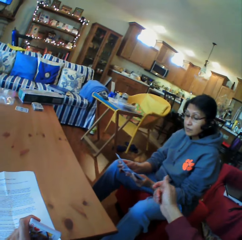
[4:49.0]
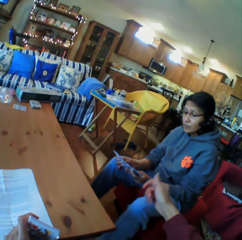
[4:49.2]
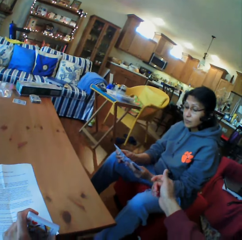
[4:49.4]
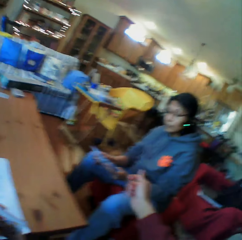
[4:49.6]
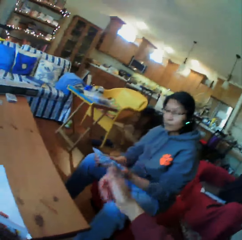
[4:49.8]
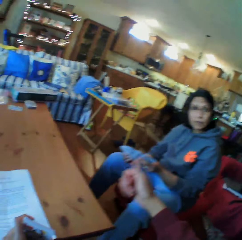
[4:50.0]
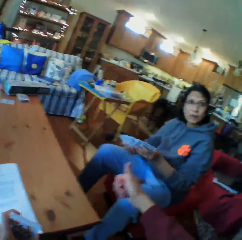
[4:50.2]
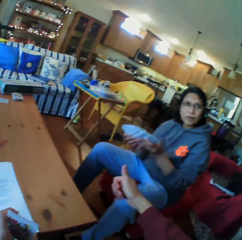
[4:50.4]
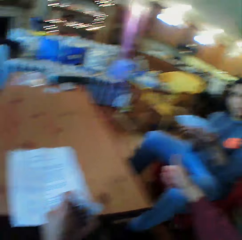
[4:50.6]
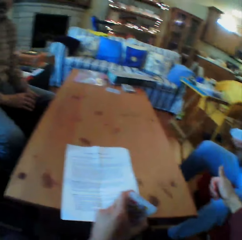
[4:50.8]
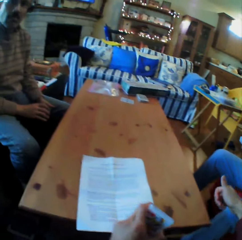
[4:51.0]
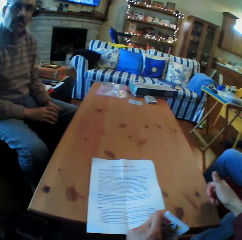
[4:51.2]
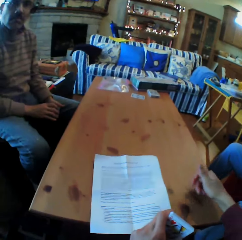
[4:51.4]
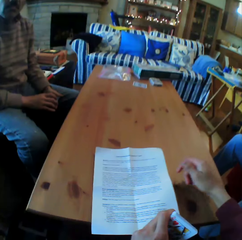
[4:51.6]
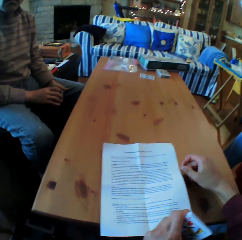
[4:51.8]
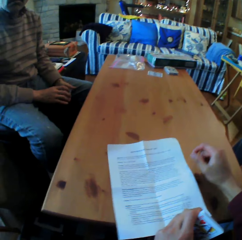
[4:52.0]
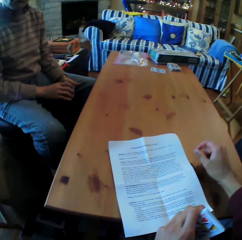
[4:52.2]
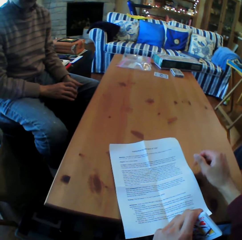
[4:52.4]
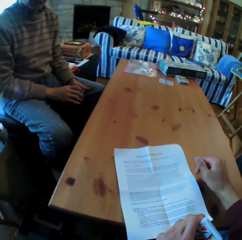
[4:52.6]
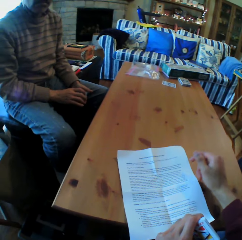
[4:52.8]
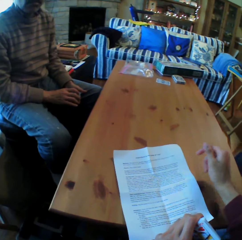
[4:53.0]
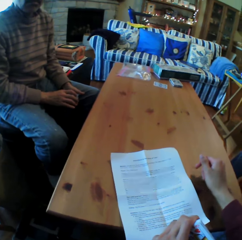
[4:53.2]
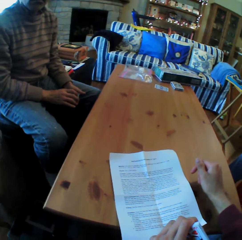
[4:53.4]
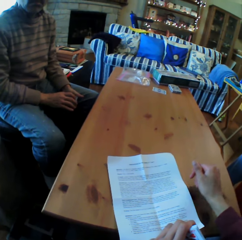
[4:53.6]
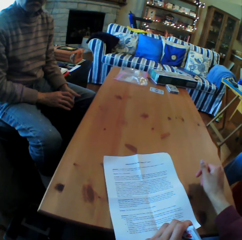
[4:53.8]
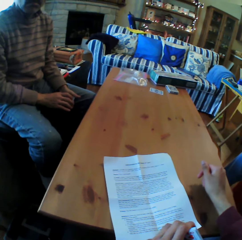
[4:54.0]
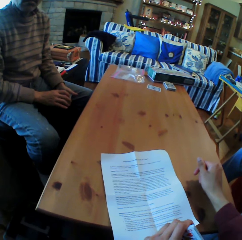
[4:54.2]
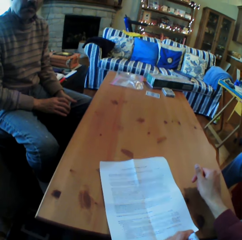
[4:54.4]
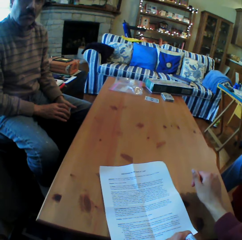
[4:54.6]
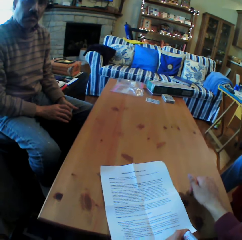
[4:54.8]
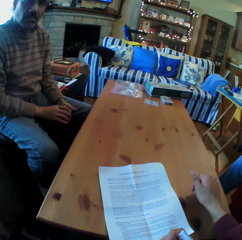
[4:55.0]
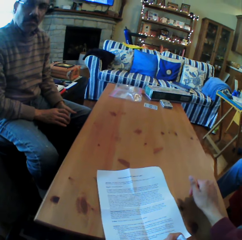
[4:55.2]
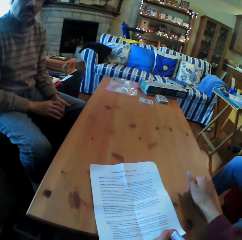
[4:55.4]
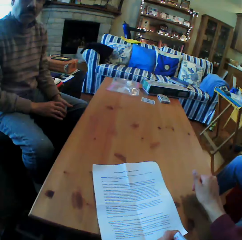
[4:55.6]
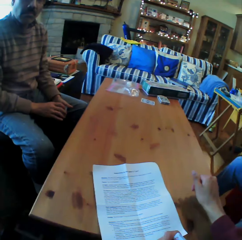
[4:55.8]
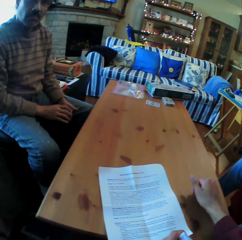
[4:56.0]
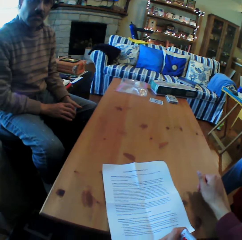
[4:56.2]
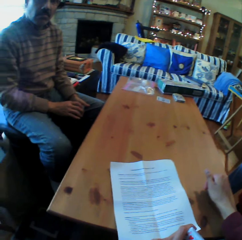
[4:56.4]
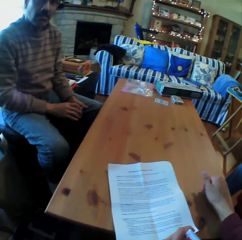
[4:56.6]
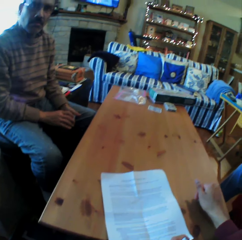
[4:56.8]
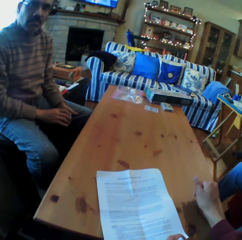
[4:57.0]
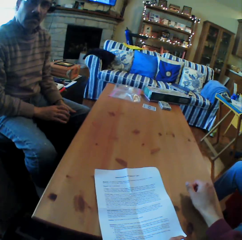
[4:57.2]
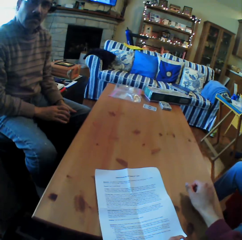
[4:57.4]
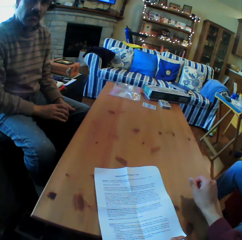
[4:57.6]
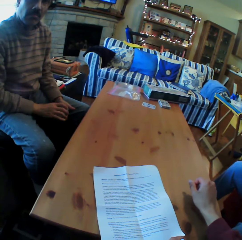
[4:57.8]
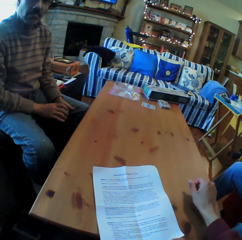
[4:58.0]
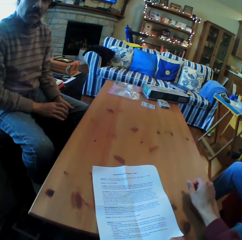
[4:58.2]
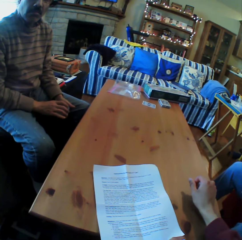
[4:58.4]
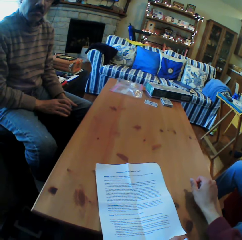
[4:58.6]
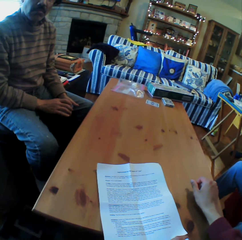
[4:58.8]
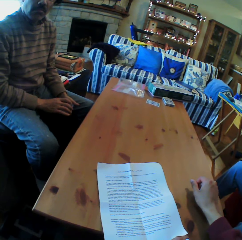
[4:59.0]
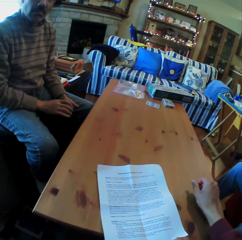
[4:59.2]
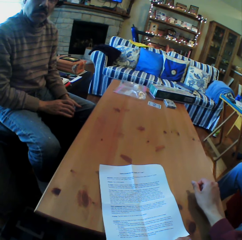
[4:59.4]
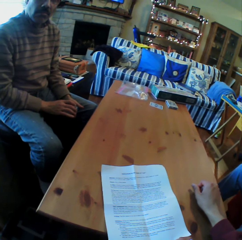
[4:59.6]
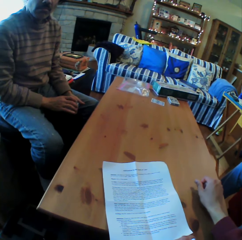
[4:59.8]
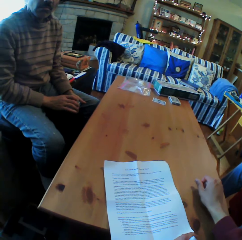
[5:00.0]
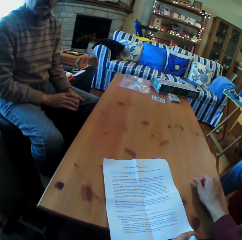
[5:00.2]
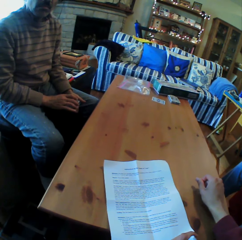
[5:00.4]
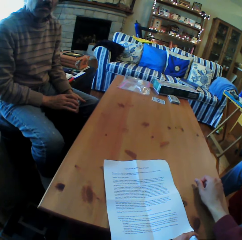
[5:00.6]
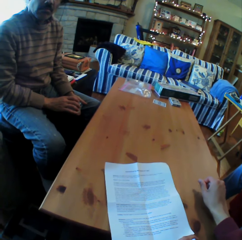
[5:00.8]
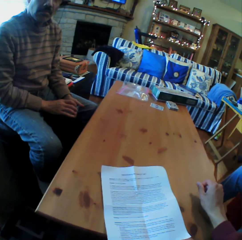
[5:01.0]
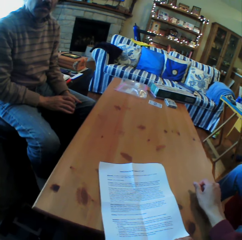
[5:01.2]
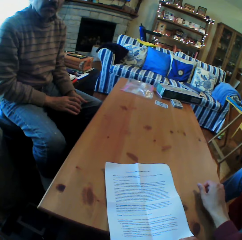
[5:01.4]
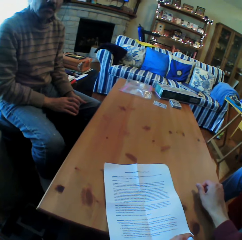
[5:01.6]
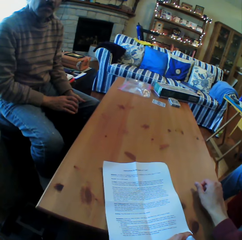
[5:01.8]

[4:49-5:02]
The camera wearer looks at a woman. They read the paper.

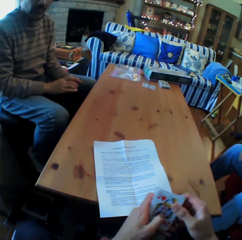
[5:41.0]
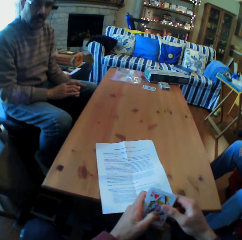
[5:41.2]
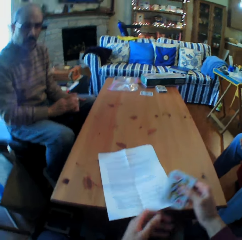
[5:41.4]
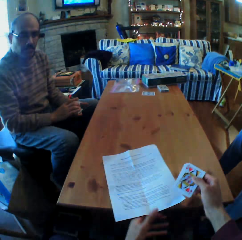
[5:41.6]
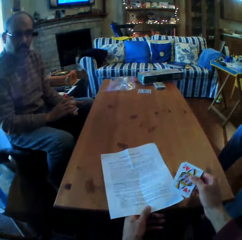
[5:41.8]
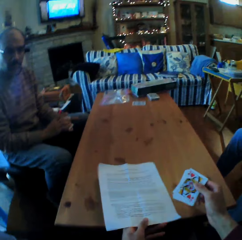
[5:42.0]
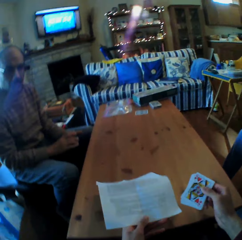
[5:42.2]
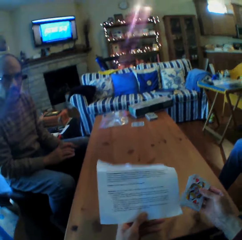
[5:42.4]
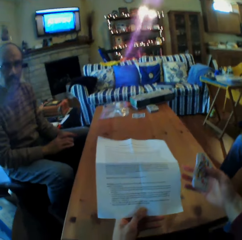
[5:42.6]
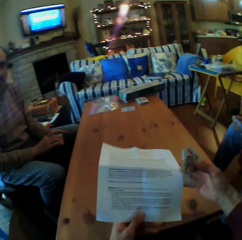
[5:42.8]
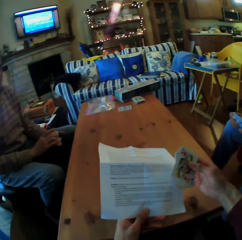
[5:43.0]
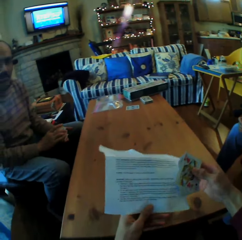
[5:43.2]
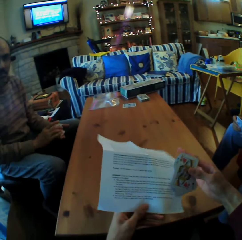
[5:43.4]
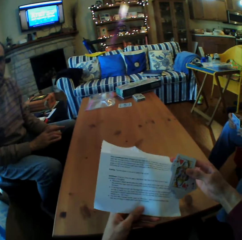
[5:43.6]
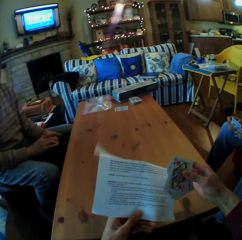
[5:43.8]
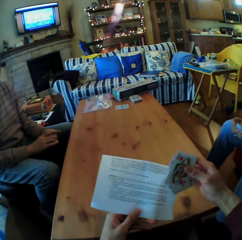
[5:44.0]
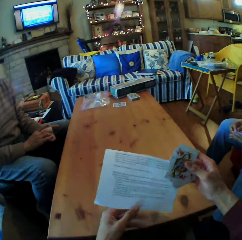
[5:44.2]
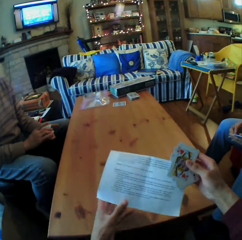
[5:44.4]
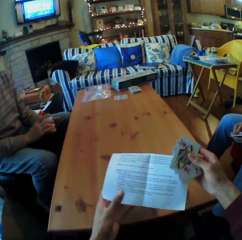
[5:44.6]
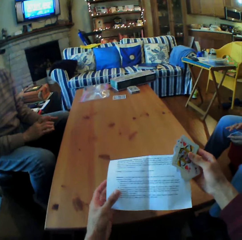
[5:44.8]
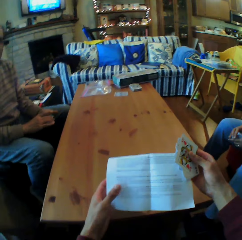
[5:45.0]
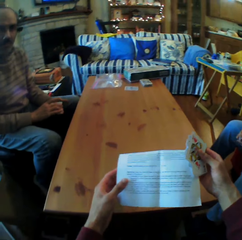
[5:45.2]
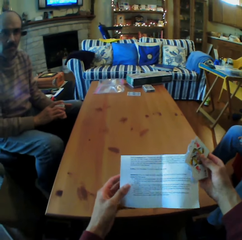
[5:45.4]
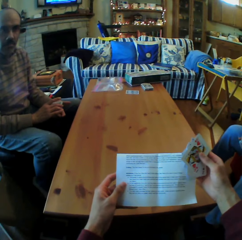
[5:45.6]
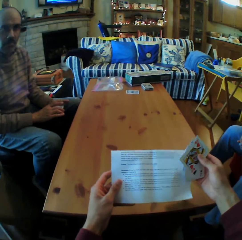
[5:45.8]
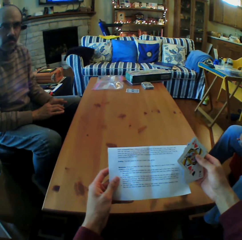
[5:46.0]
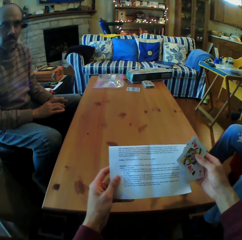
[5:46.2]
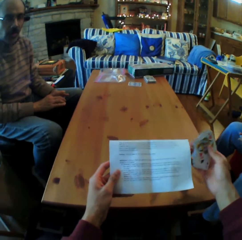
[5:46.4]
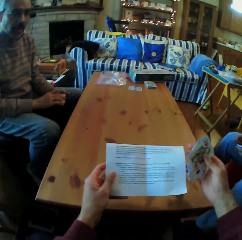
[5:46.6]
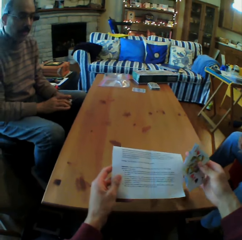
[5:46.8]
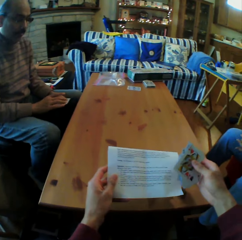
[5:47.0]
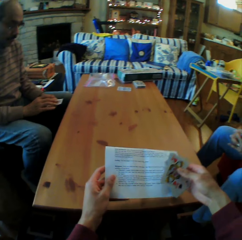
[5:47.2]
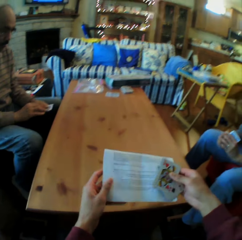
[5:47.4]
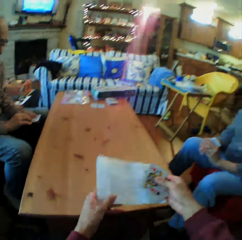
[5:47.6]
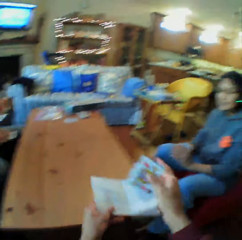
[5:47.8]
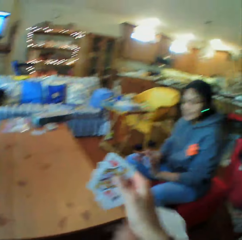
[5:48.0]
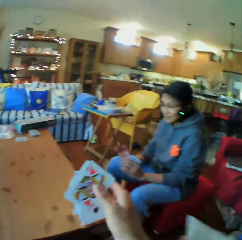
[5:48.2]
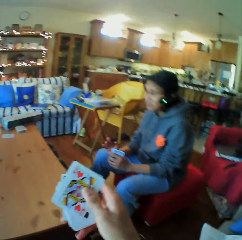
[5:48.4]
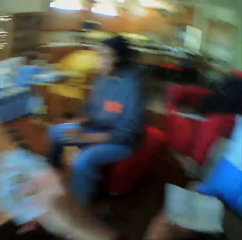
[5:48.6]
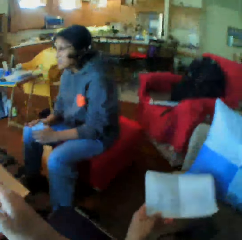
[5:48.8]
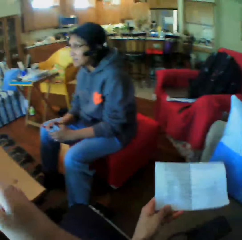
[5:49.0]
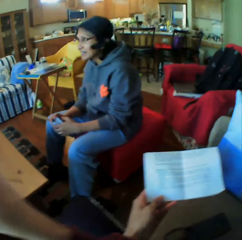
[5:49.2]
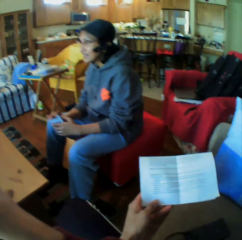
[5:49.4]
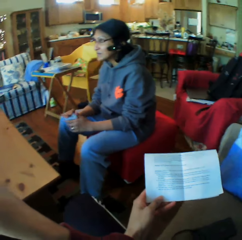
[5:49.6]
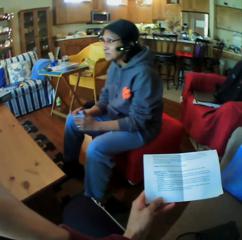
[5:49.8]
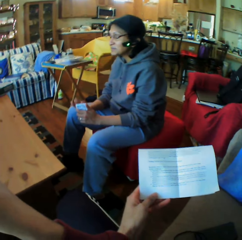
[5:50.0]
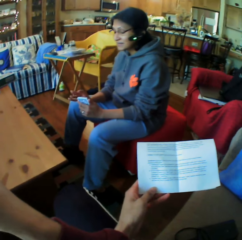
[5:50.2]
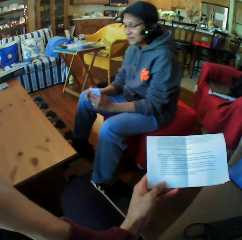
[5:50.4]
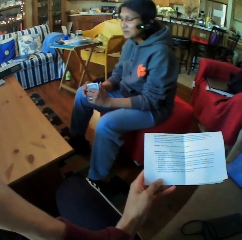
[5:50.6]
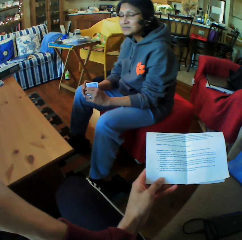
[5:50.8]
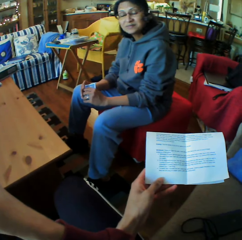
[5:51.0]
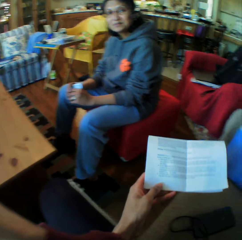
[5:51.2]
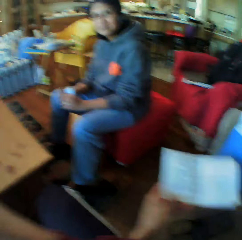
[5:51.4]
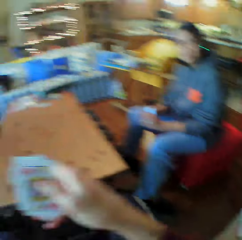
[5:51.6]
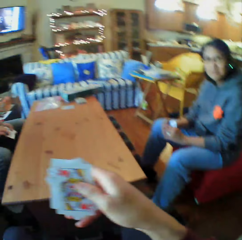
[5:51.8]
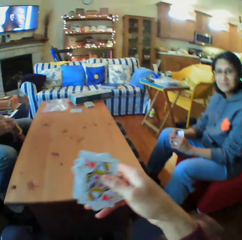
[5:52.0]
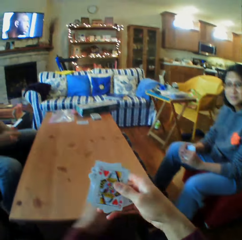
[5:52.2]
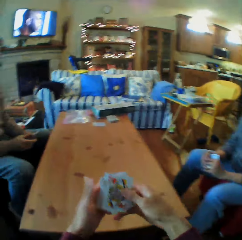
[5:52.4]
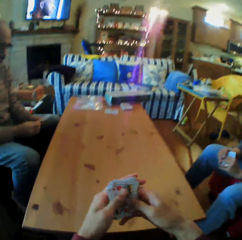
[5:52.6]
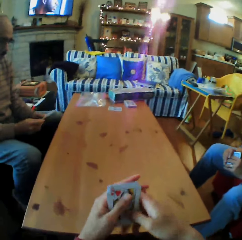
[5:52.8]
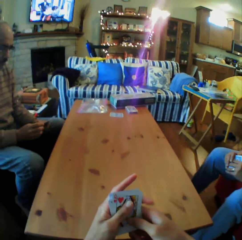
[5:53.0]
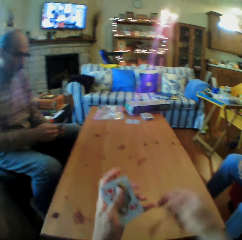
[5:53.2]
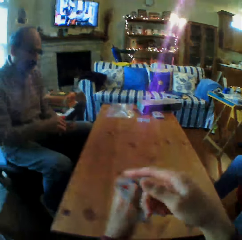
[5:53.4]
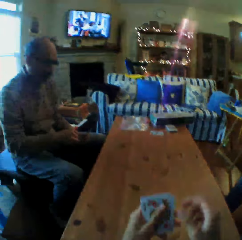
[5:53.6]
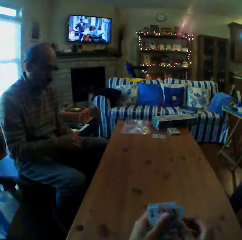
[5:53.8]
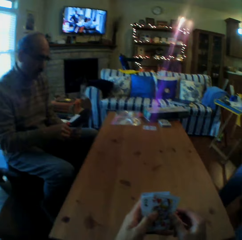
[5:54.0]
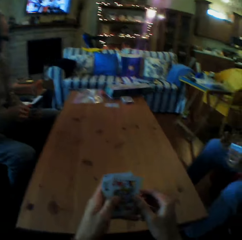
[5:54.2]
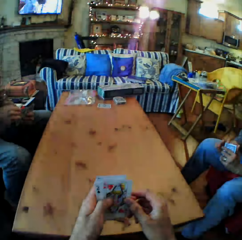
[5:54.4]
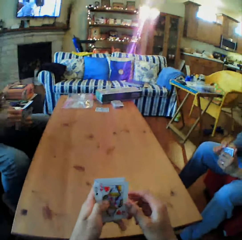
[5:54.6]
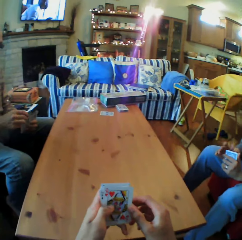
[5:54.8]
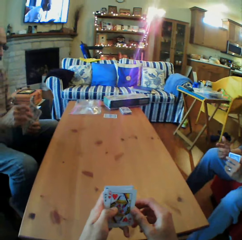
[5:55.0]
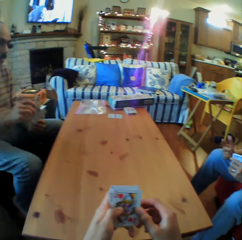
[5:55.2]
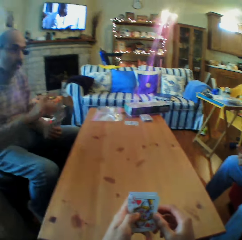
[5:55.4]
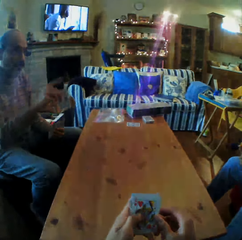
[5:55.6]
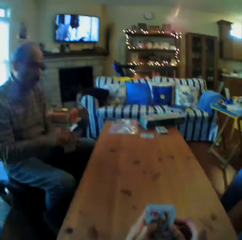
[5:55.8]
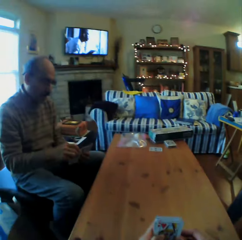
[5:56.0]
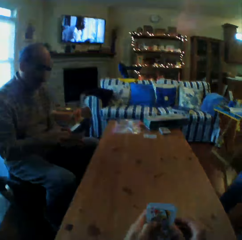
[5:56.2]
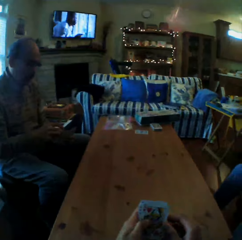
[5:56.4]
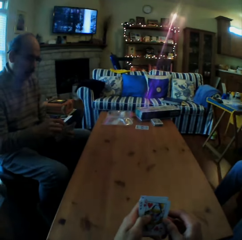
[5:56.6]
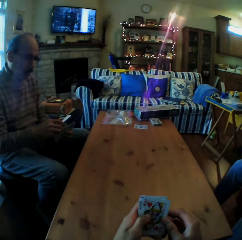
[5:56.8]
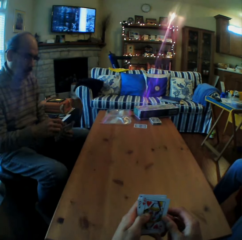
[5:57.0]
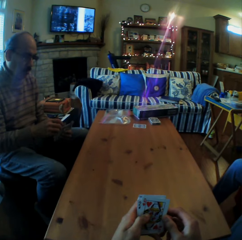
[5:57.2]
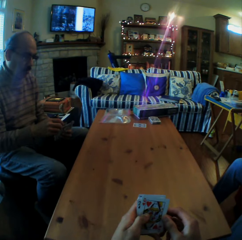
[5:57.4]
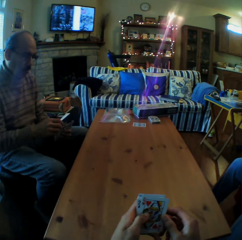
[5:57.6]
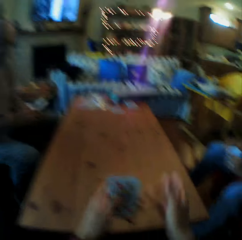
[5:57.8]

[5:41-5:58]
The camera wearer picks up the paper. They read the paper. They put the paper down. They look at the piece of paper. They look at the woman. They converse with a man. Someone talks.
